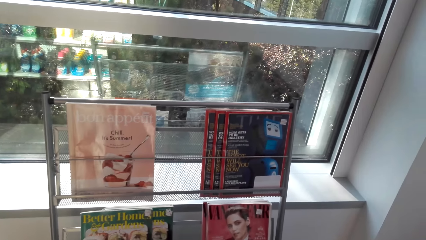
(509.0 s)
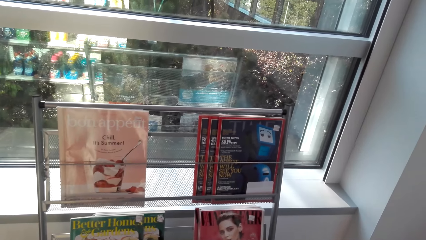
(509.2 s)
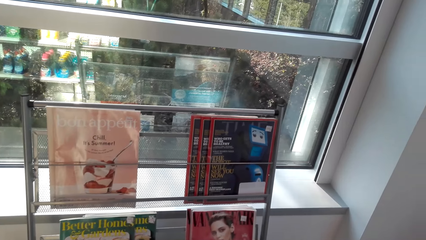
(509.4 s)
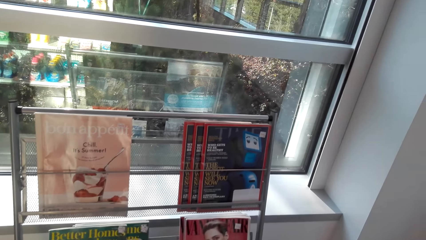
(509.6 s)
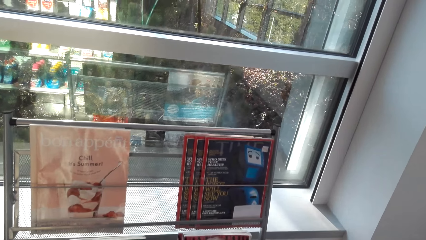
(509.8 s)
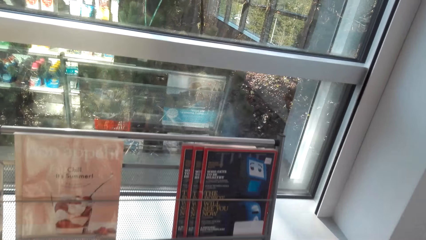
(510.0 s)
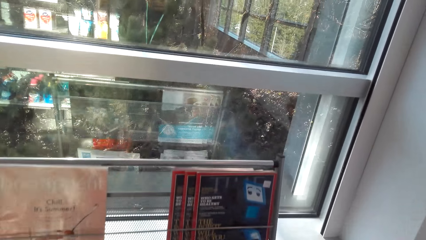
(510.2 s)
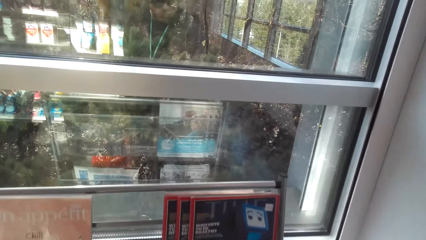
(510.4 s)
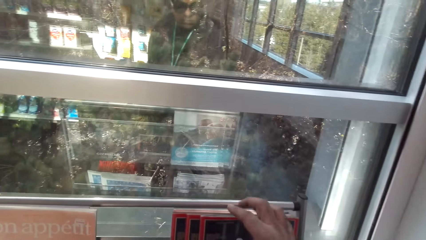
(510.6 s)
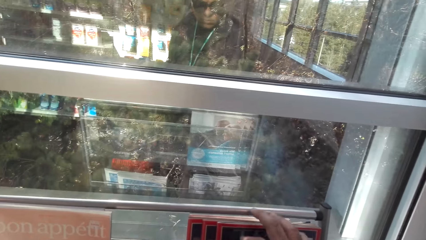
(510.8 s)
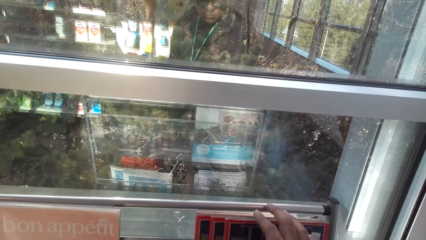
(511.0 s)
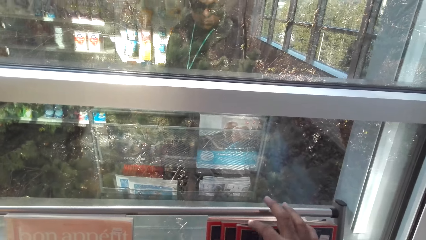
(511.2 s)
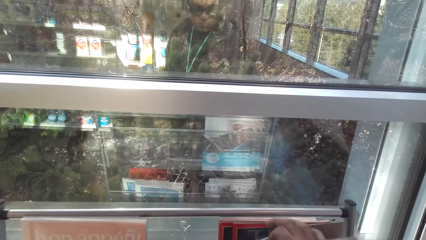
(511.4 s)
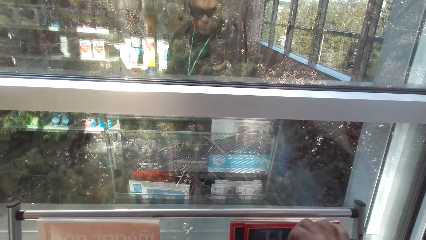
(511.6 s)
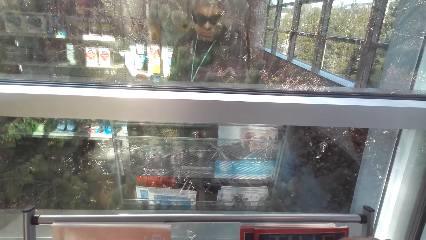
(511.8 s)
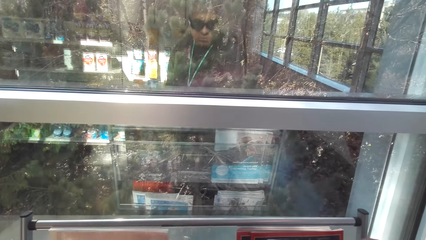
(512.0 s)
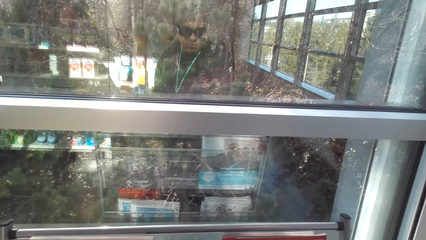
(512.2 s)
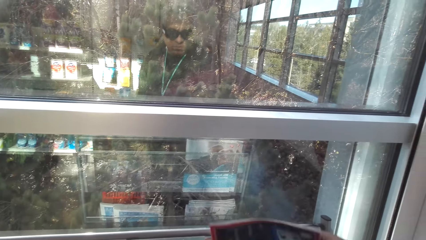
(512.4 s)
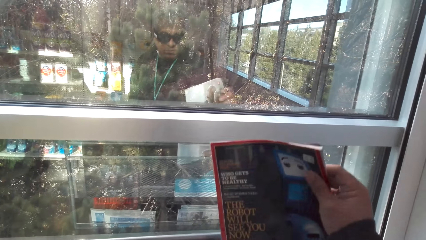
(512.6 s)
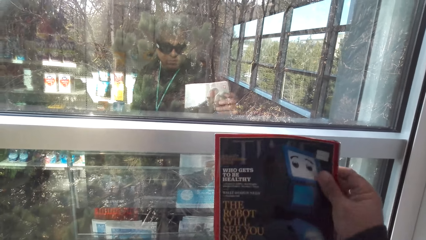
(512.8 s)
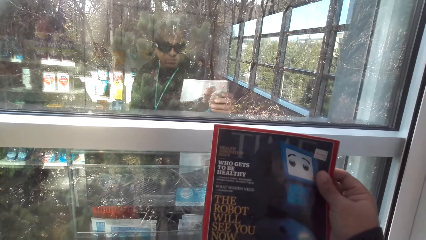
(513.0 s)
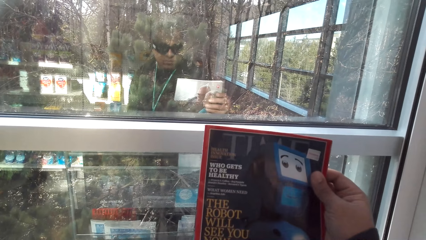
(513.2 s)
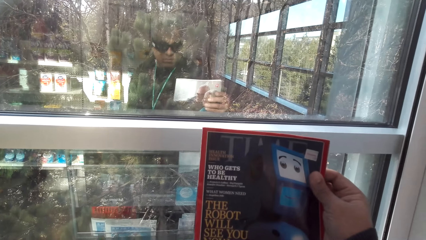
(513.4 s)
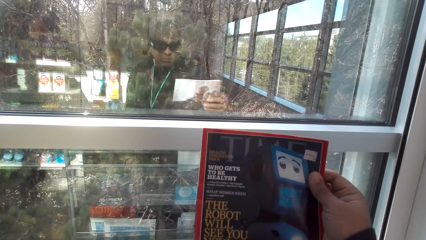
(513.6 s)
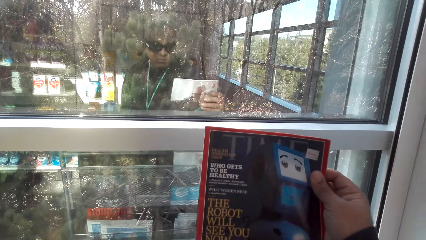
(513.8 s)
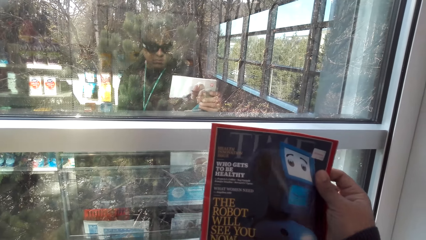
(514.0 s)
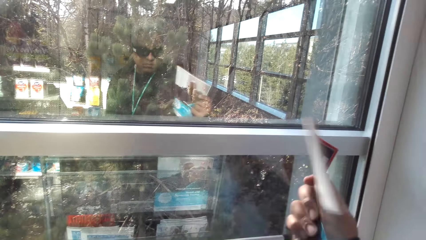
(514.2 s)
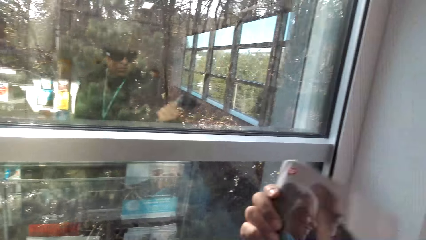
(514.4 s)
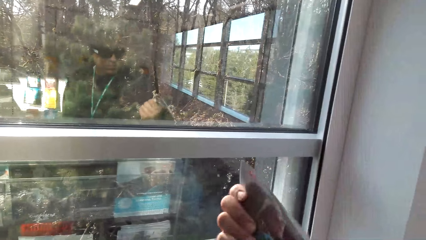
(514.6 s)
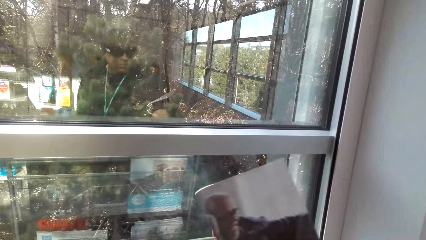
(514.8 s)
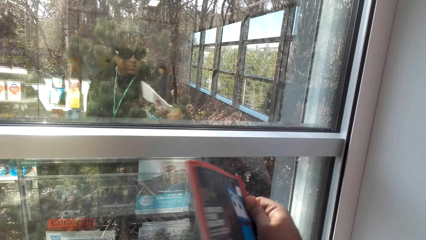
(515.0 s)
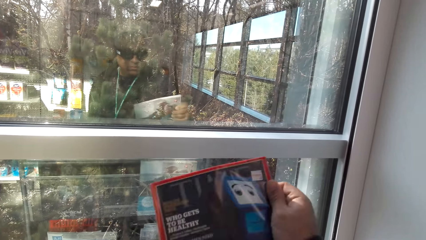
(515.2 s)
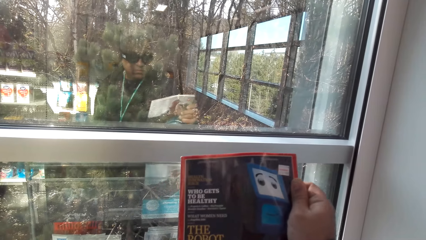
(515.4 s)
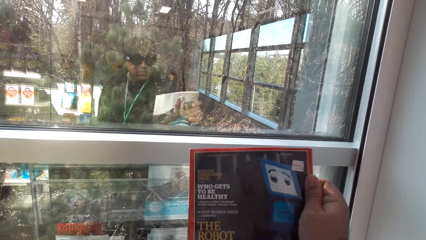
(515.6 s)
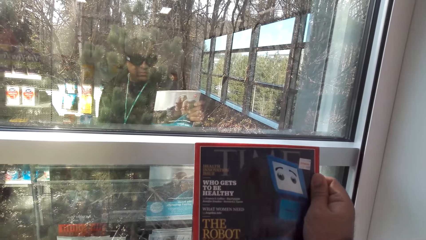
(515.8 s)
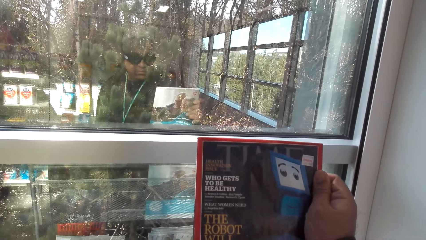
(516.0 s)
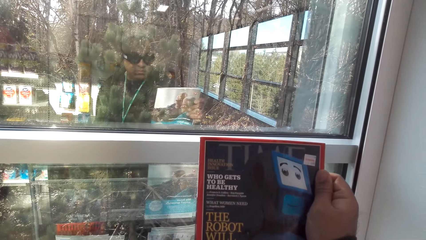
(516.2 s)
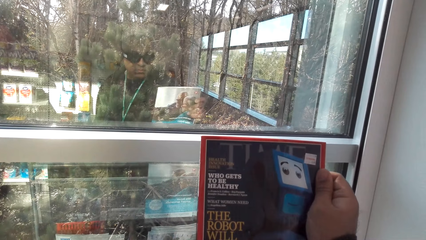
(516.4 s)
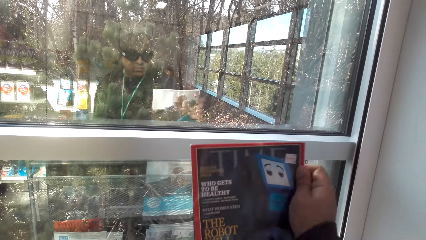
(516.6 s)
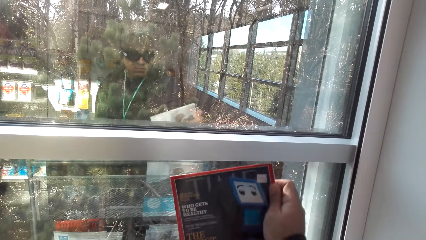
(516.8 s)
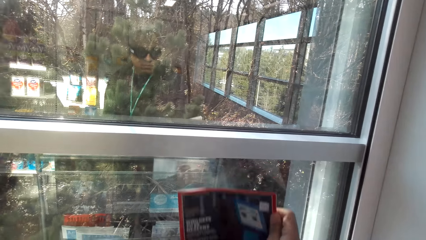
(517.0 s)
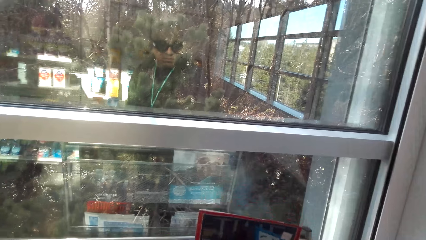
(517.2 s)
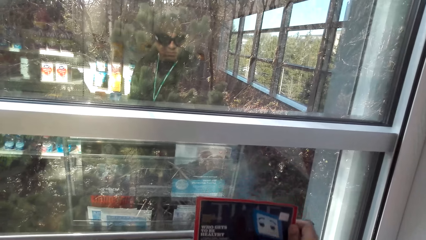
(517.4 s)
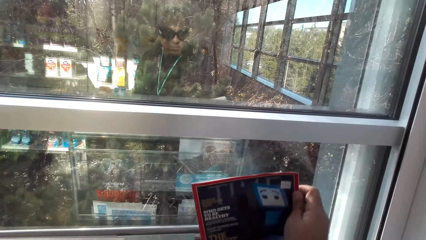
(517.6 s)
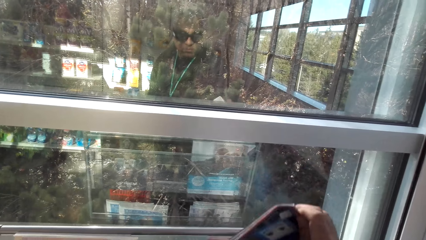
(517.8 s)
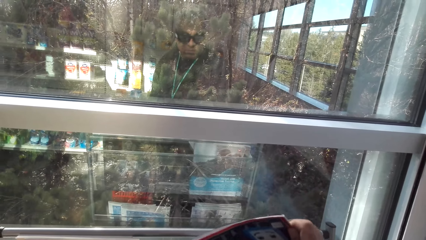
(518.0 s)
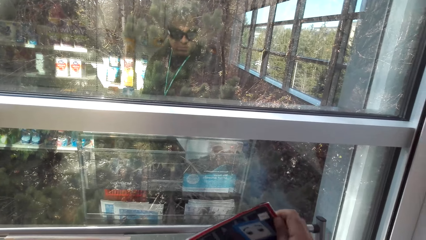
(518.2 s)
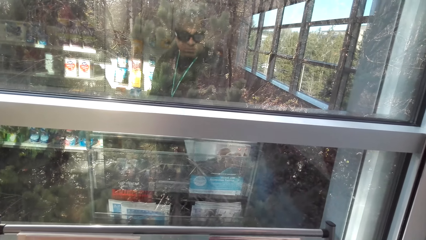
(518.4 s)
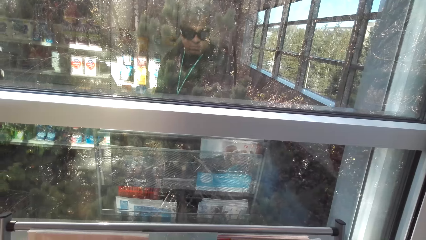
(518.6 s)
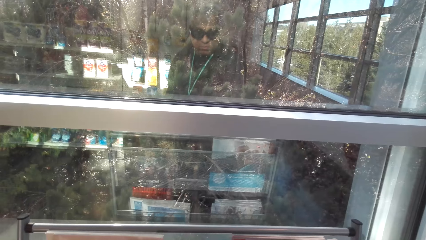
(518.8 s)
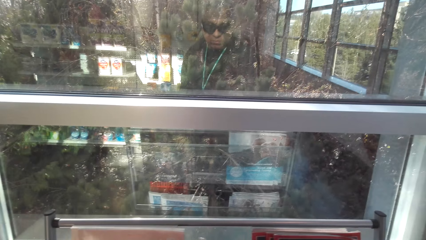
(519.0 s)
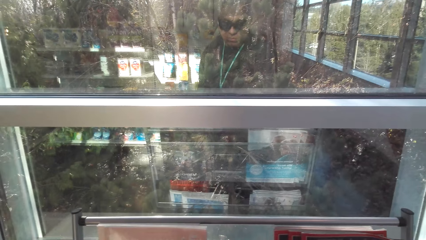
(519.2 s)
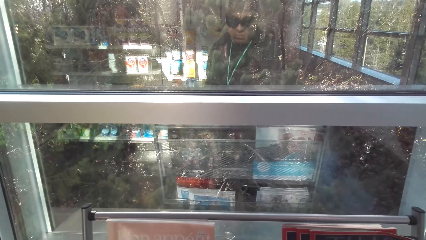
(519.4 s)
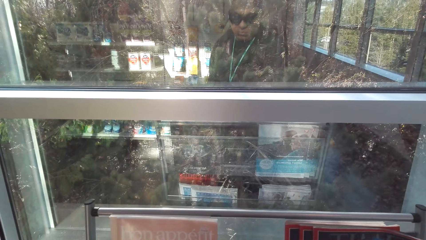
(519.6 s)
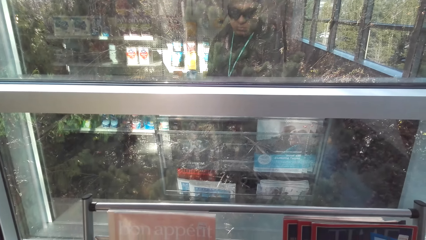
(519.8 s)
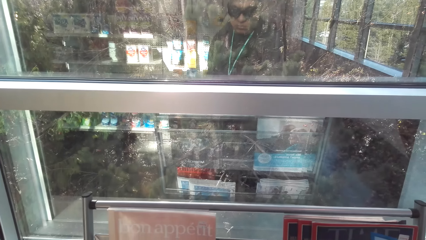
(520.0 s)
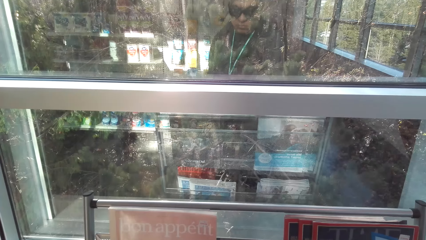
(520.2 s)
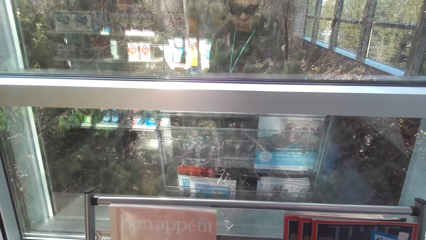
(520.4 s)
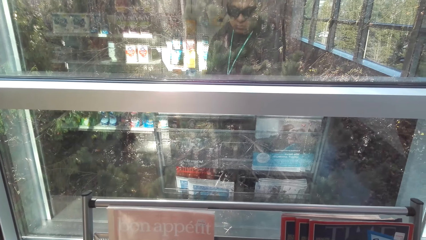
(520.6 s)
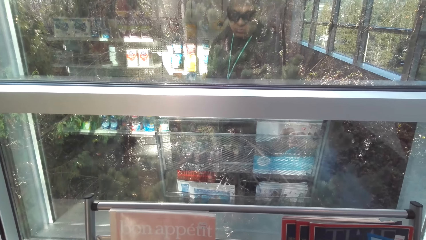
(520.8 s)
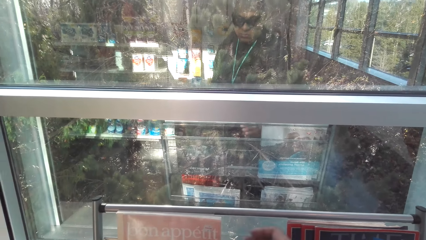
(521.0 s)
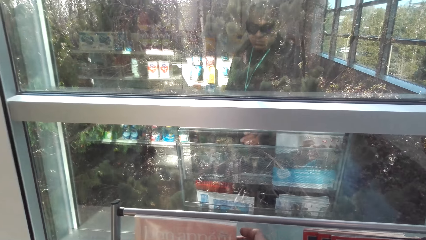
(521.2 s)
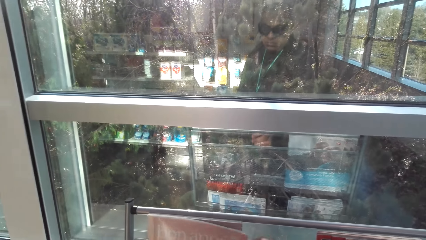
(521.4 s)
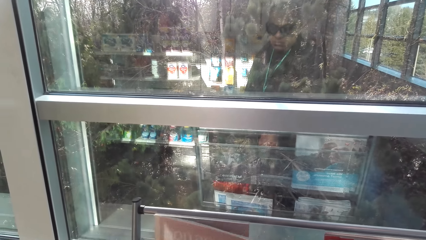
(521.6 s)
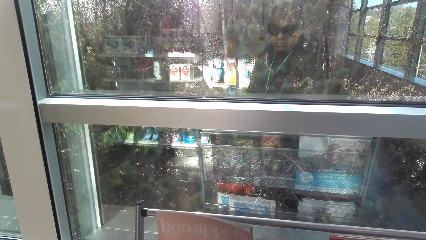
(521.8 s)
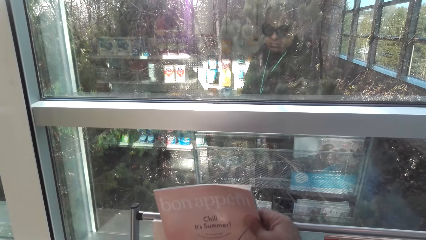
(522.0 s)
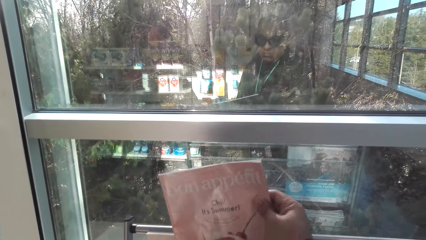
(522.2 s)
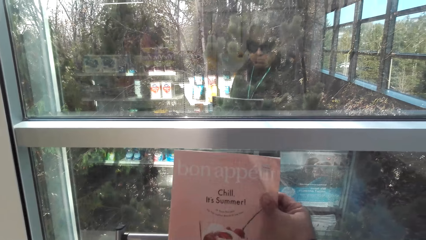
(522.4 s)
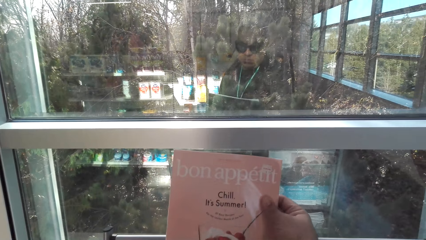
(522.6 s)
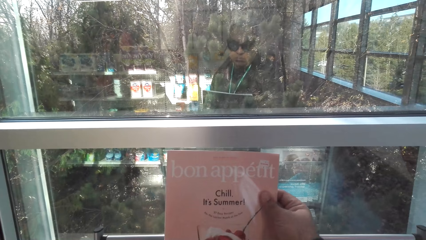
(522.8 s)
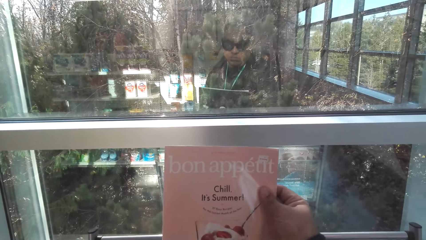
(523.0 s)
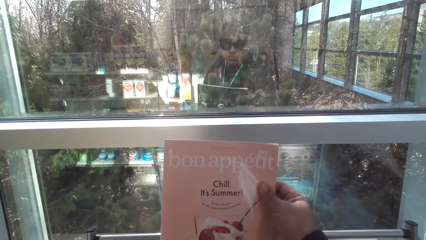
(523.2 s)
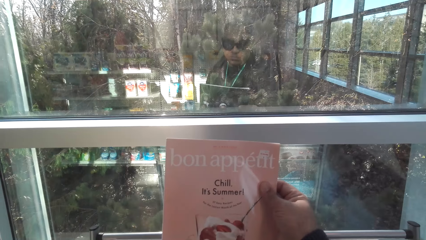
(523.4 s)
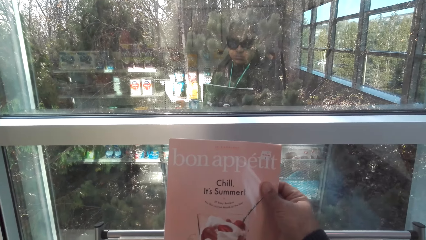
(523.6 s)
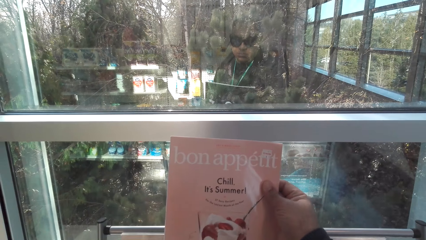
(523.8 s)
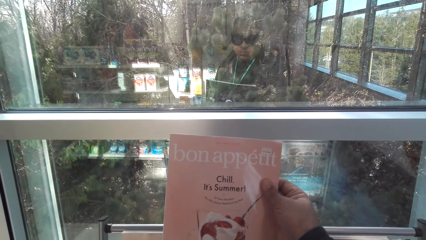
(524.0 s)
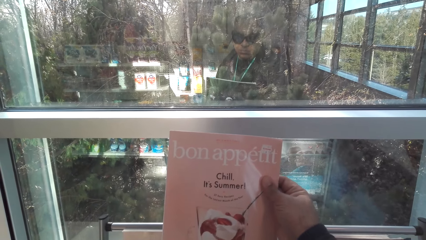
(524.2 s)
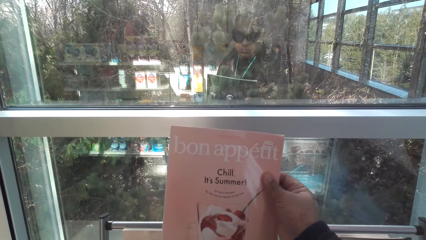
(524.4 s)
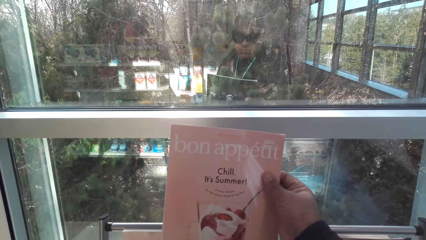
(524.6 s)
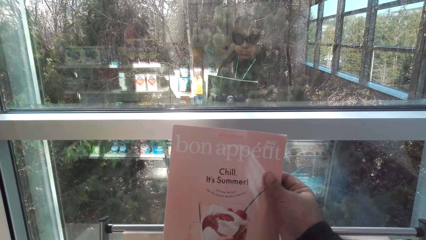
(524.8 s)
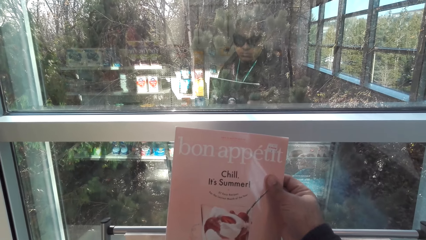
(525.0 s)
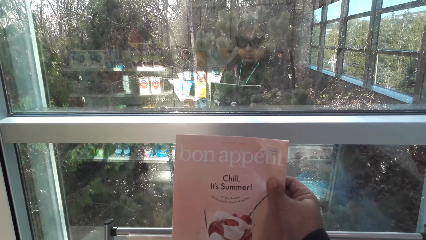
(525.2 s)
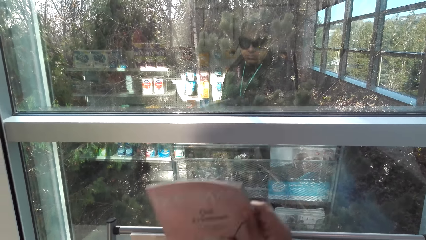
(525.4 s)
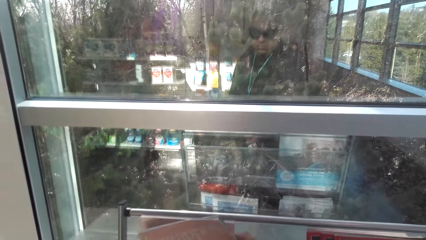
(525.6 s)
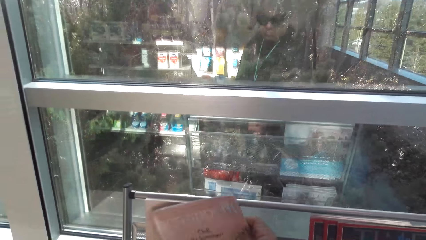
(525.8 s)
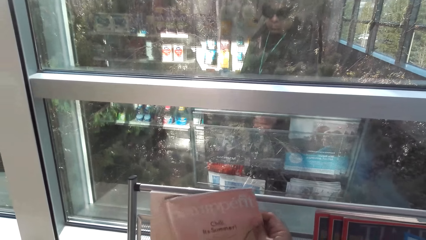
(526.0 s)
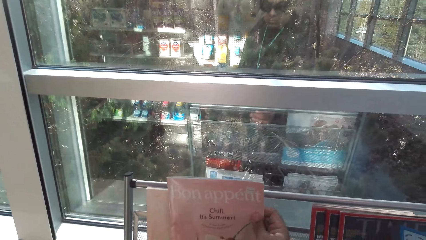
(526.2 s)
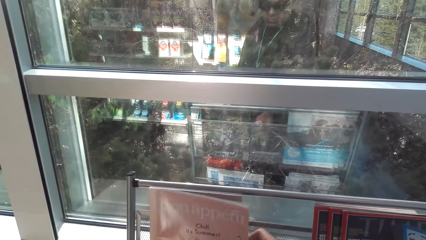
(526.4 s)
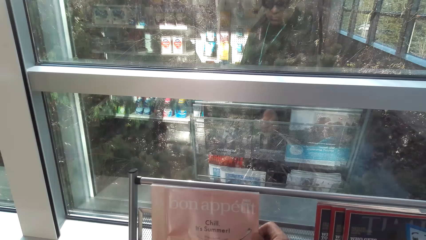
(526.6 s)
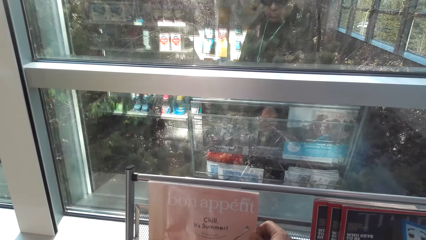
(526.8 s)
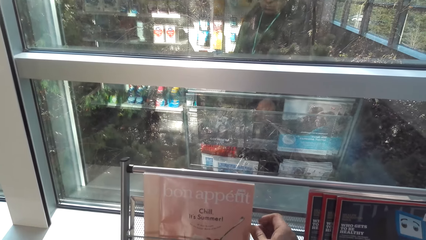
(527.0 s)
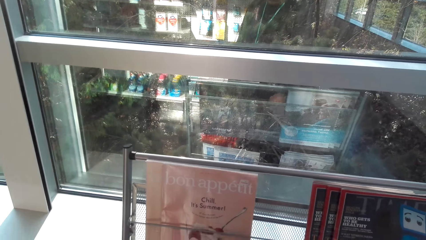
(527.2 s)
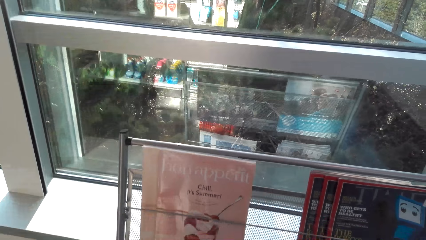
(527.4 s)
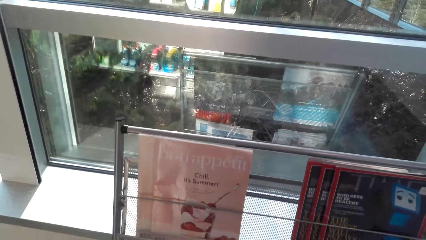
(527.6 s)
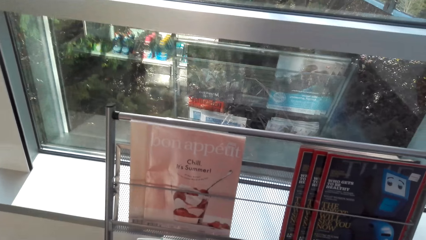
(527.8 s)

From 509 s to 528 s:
The camera wearer picks up a book from the stand. They check the book. They put the book on the book stand. They pick up a book from the stand. They hold the book. They look at the book and return it in the shelf.
